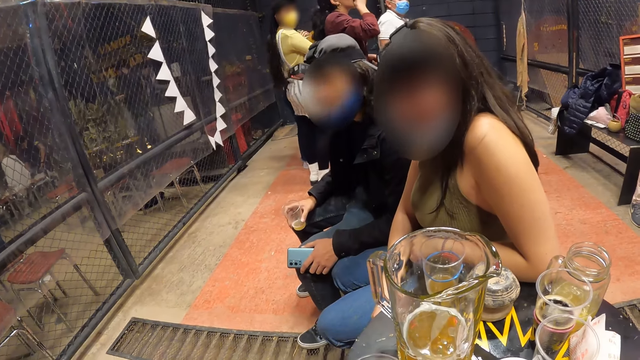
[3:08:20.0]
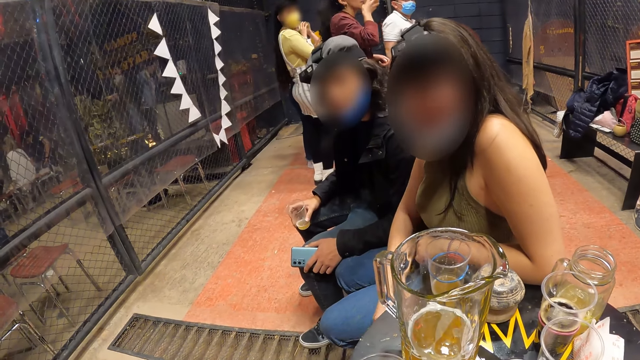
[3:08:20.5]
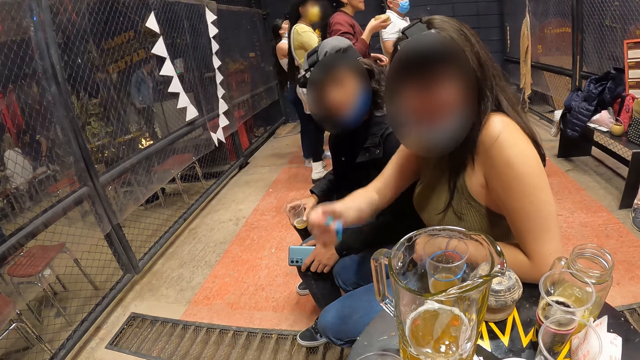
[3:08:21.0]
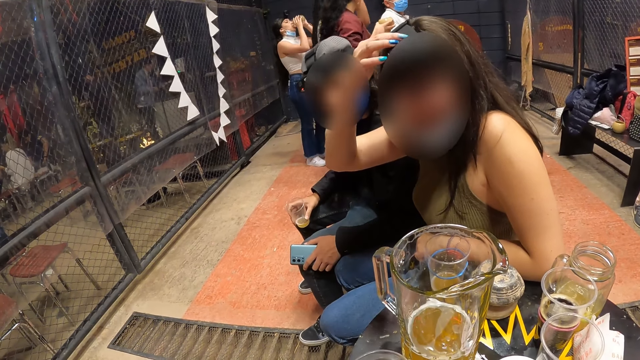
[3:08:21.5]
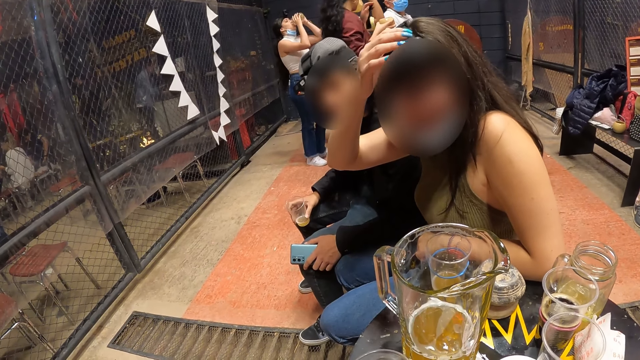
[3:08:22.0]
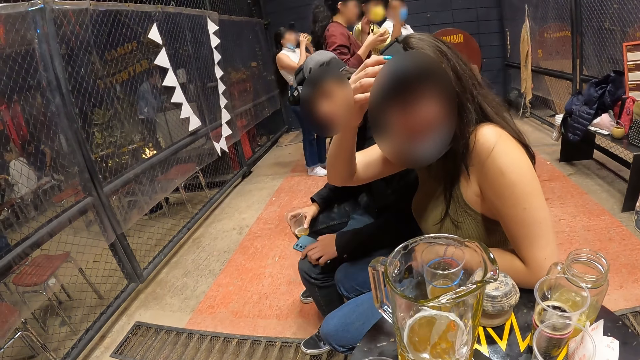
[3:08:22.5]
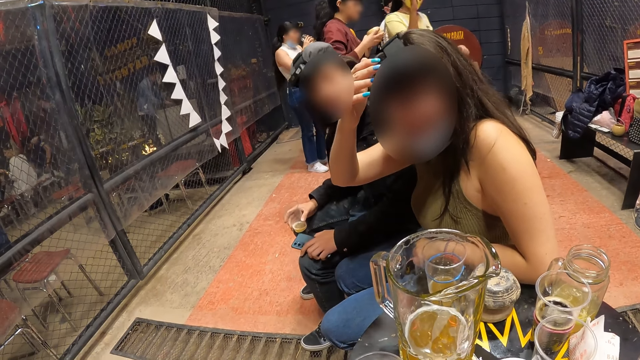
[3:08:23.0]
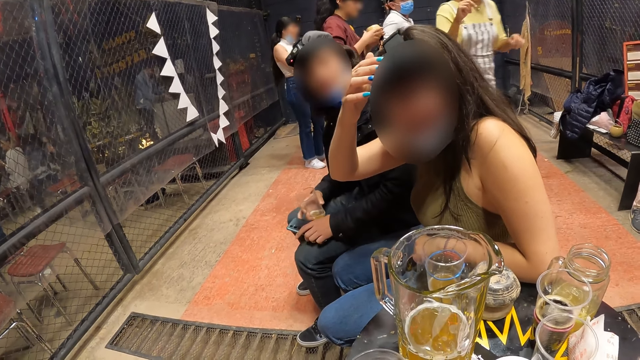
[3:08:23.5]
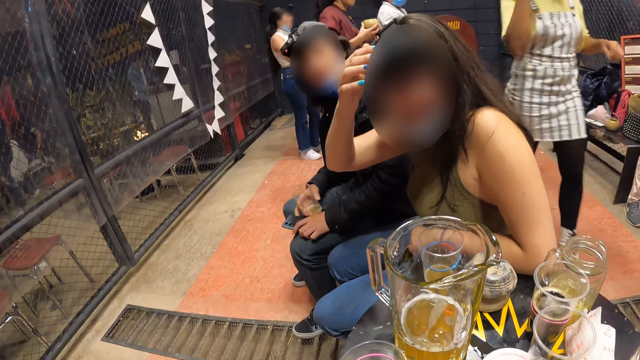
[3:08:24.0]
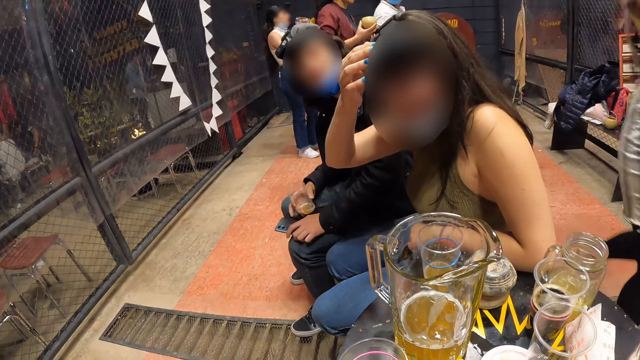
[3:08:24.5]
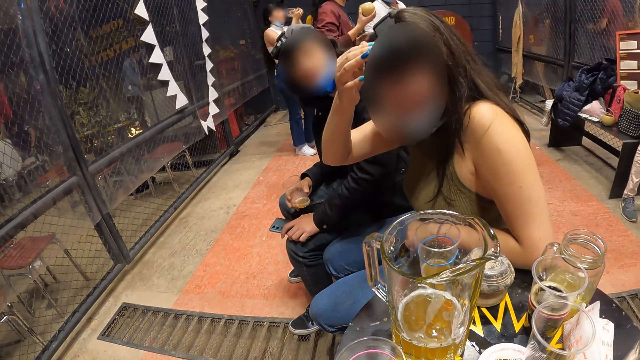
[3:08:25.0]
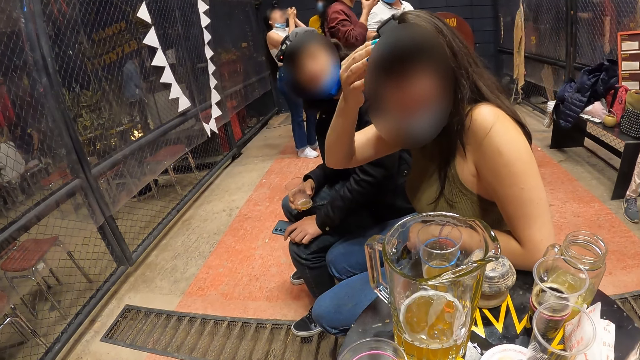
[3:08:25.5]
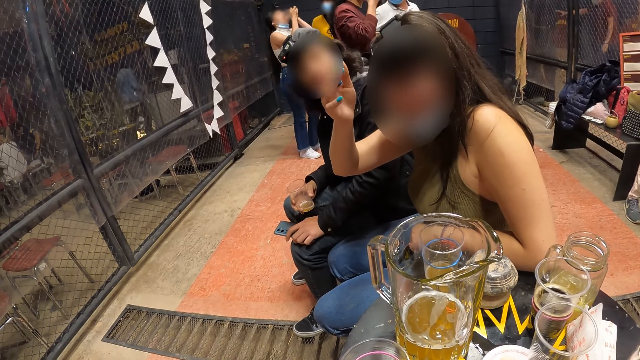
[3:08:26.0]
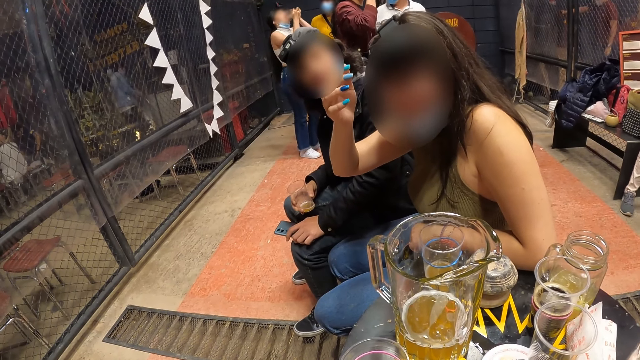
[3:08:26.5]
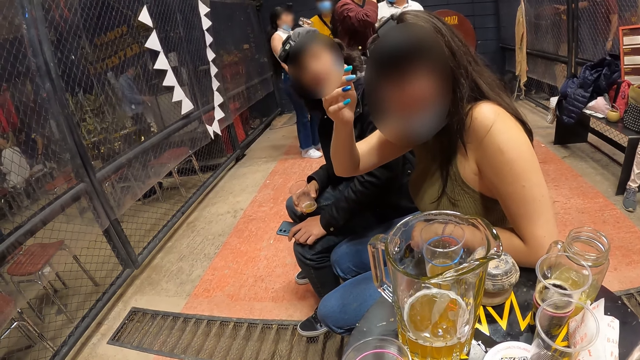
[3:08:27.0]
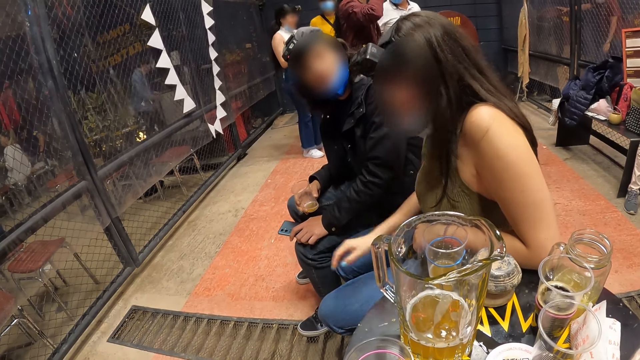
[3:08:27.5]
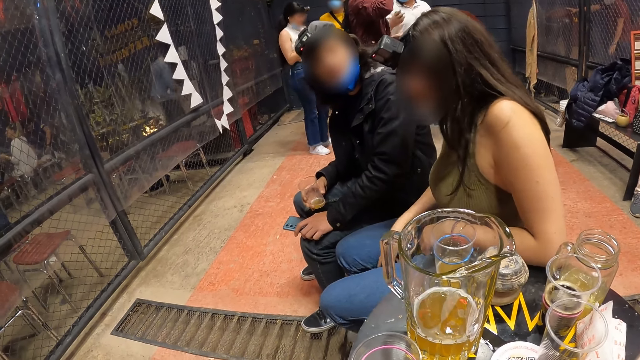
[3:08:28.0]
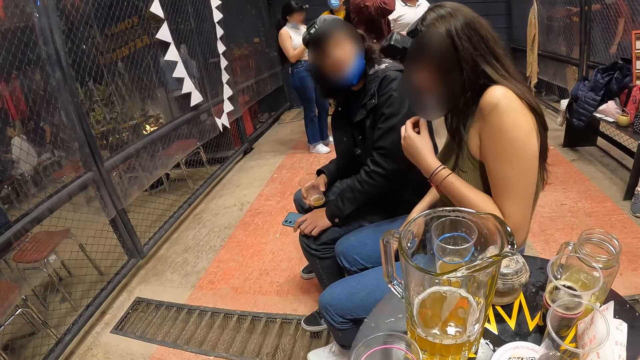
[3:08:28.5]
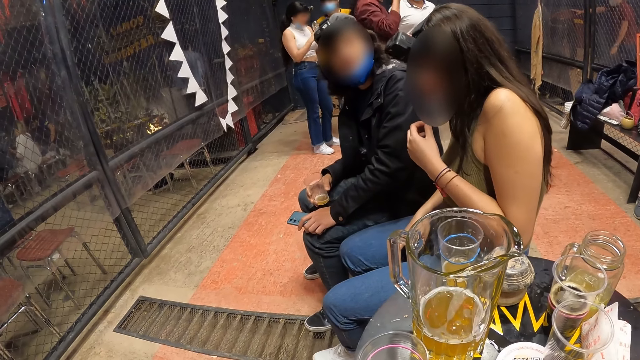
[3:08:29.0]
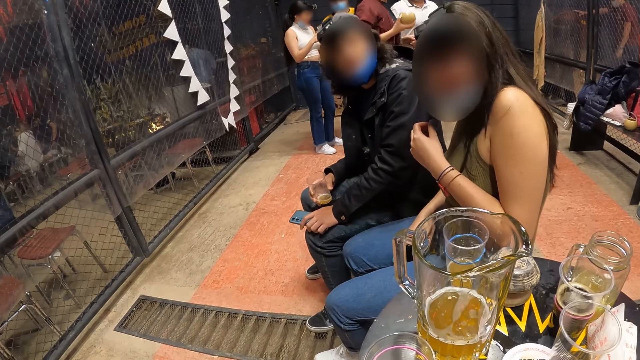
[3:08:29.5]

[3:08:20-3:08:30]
The woman touches her camera with her right hand. She picks up her cellphone on a chair with her right hand.

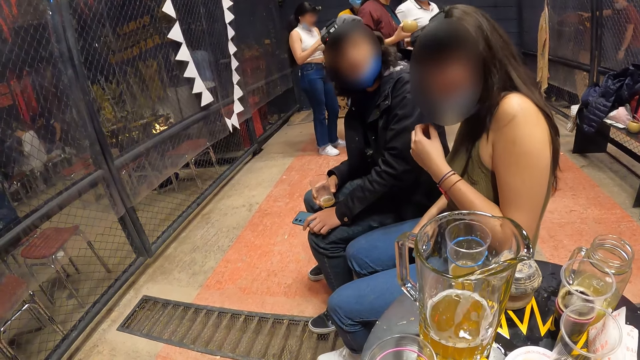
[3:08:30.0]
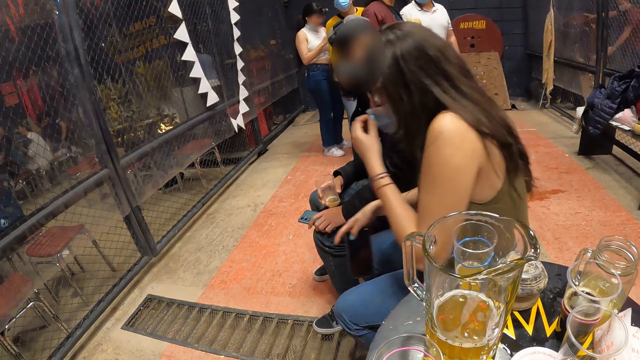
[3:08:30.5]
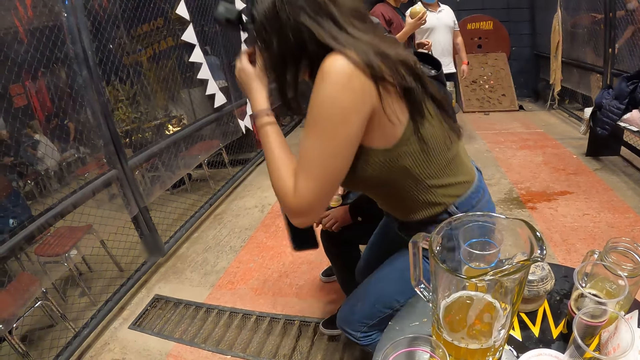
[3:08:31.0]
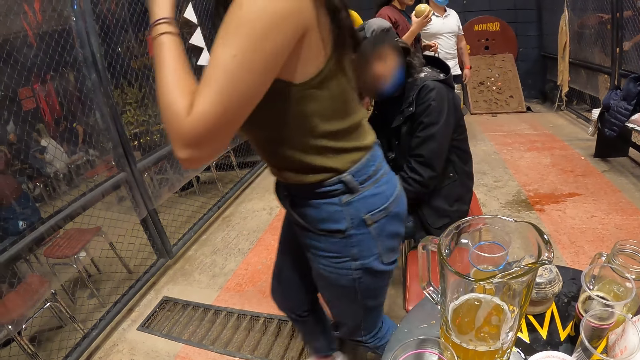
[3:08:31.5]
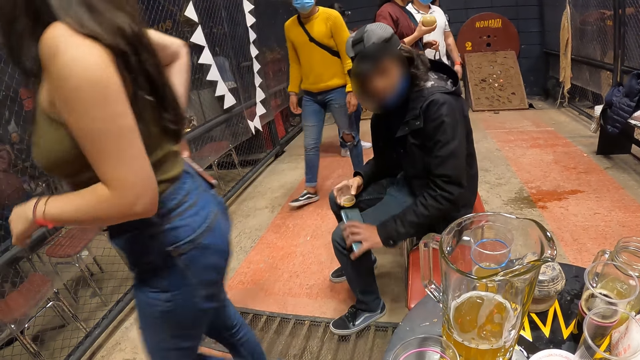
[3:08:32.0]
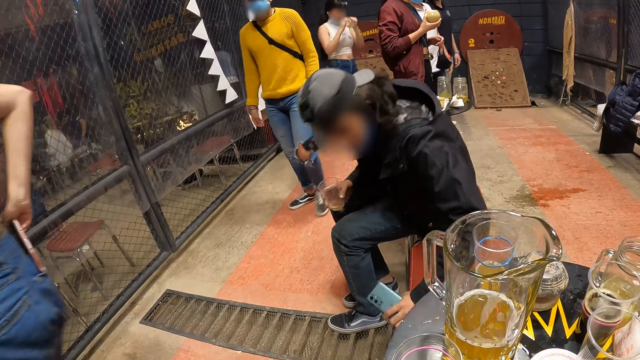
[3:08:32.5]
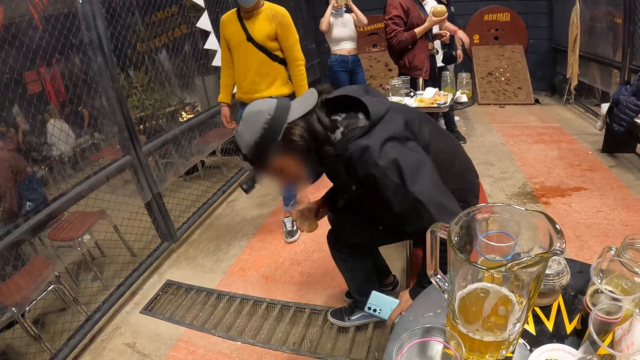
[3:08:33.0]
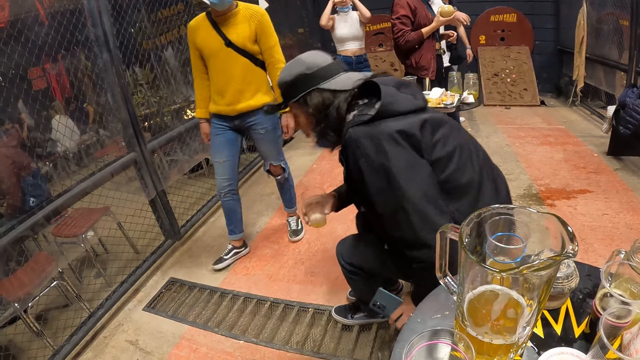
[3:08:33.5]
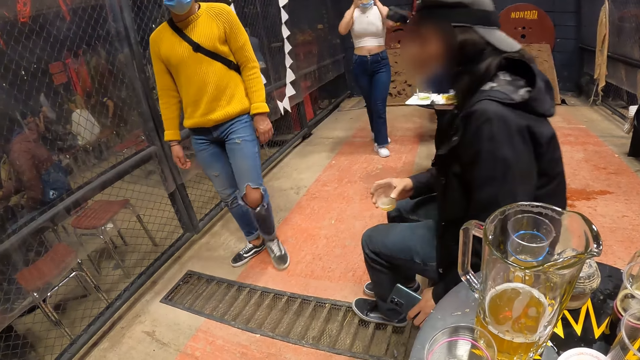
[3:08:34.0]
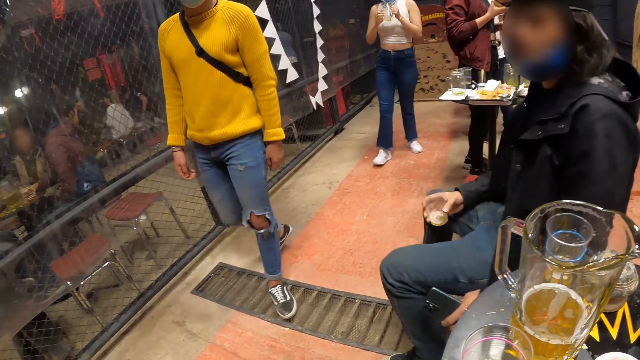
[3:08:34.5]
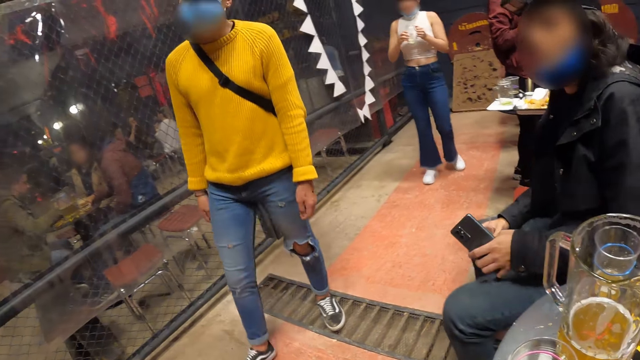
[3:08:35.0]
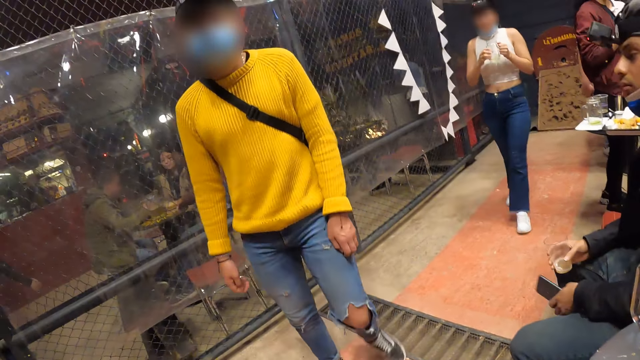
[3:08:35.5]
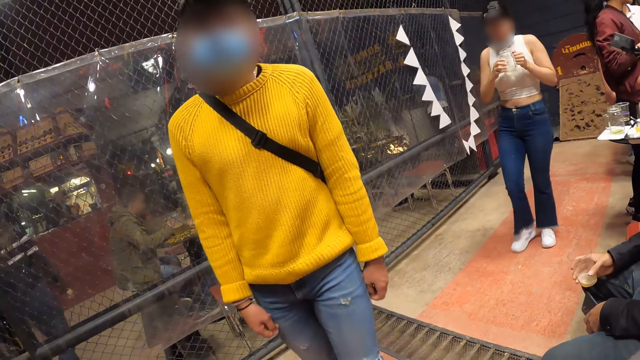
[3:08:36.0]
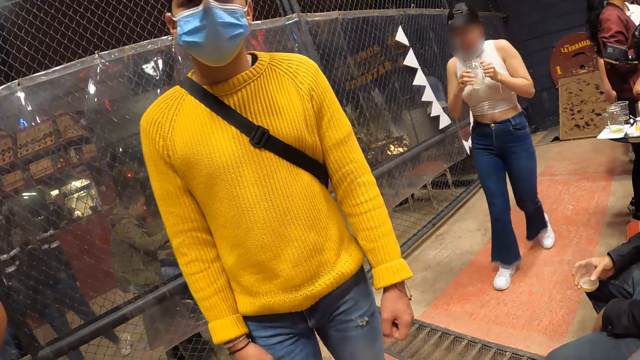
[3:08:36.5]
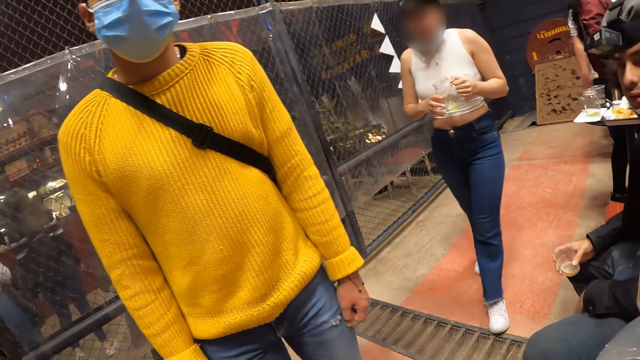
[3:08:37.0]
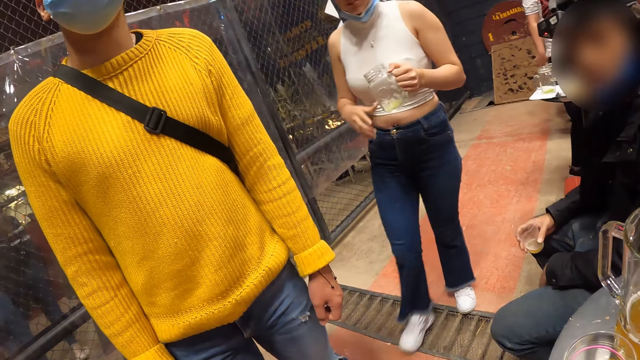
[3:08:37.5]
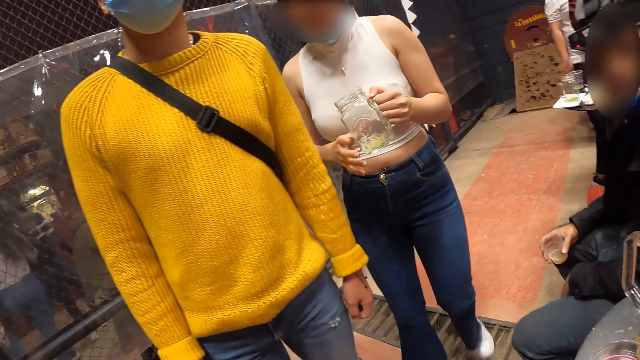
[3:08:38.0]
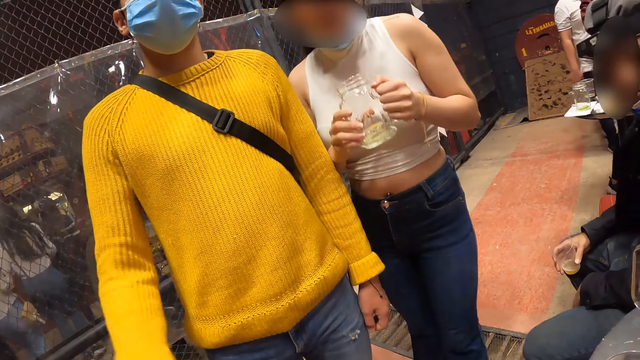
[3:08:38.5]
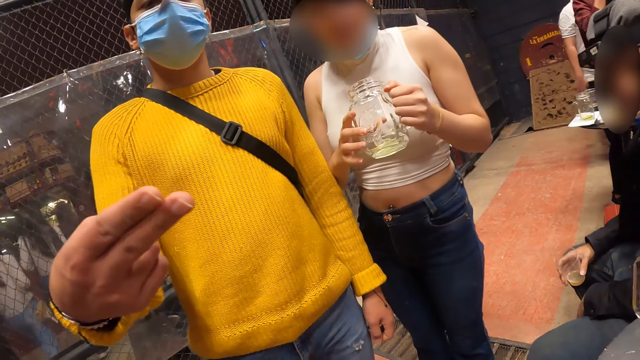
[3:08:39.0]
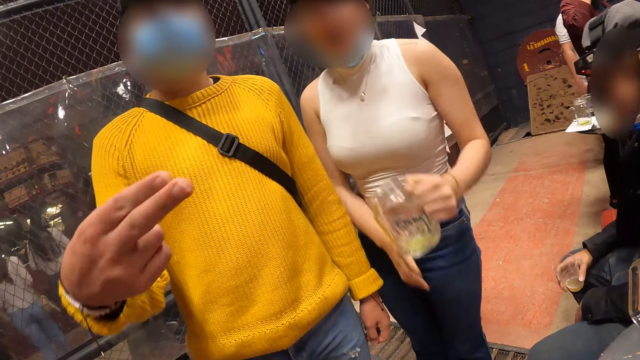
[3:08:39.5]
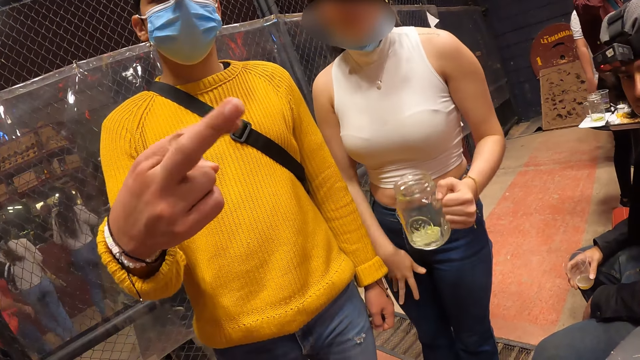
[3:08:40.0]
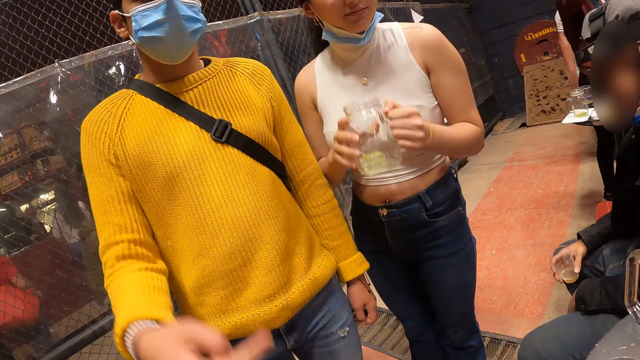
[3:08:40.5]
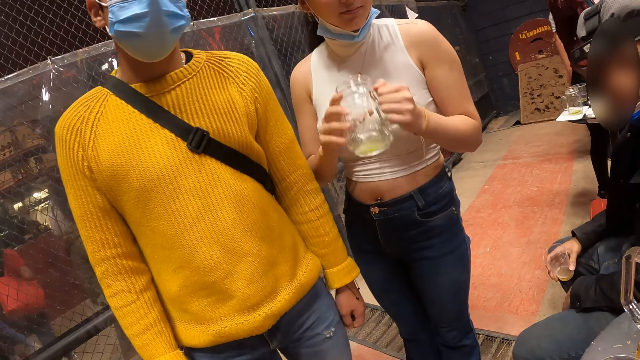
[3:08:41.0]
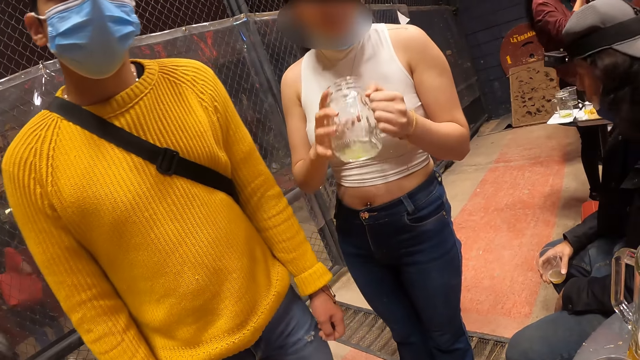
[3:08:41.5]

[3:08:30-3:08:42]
The woman raises her nose mask with her left hand. She walks away from the camera wearer. A man walks towards the camera wearer. Another woman drinks from a cup in her hands. Another man moves closer to the camera wearer. The other woman shakes the cup with both hands. She walks towards the camera wearer. The camera wearer looks around. They converse with the other man, the first man and the other woman.
